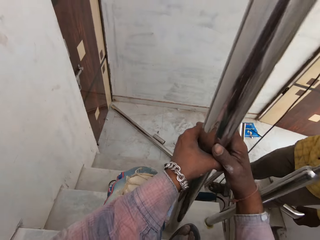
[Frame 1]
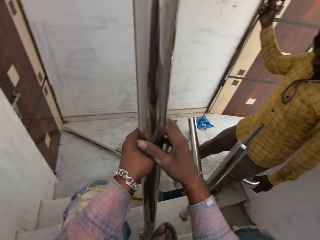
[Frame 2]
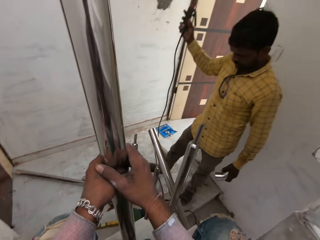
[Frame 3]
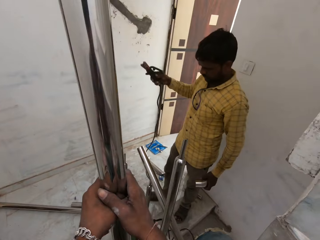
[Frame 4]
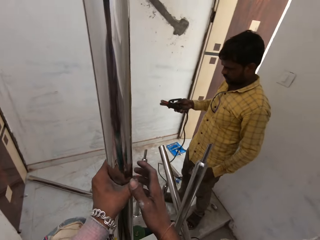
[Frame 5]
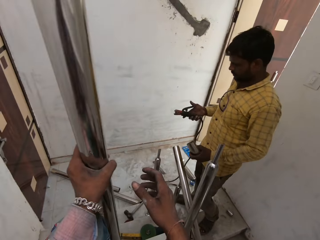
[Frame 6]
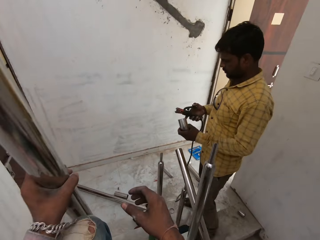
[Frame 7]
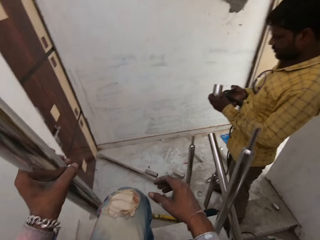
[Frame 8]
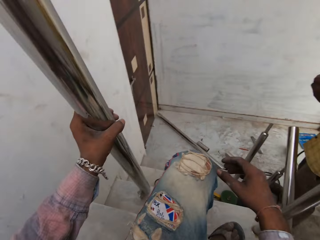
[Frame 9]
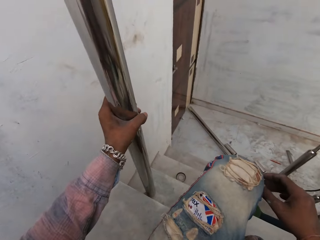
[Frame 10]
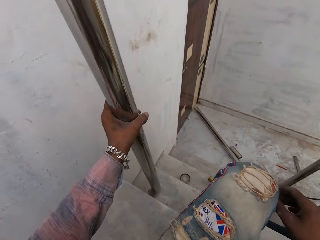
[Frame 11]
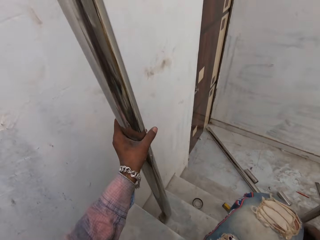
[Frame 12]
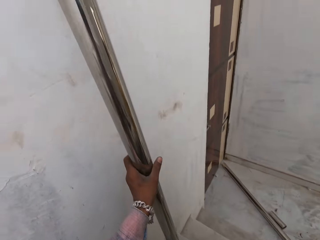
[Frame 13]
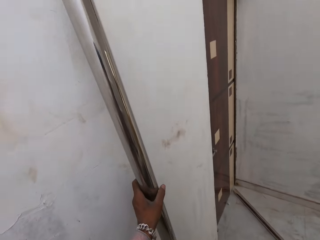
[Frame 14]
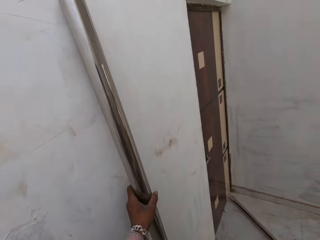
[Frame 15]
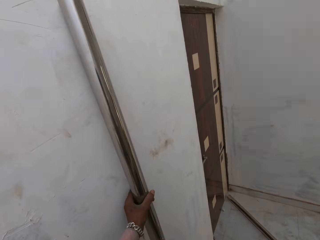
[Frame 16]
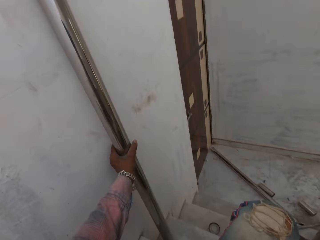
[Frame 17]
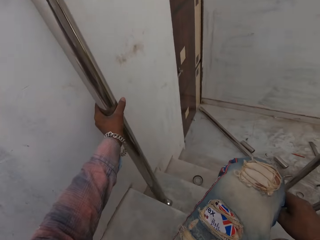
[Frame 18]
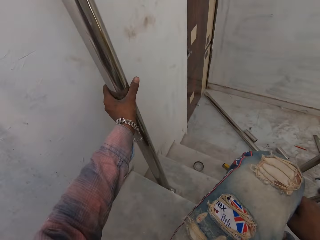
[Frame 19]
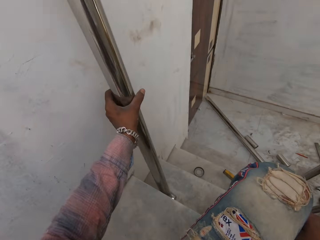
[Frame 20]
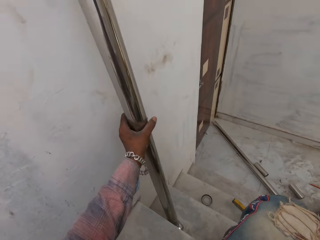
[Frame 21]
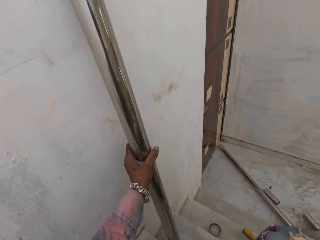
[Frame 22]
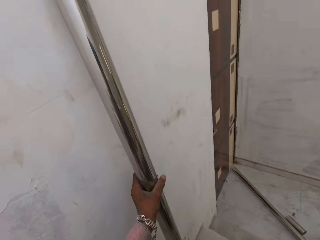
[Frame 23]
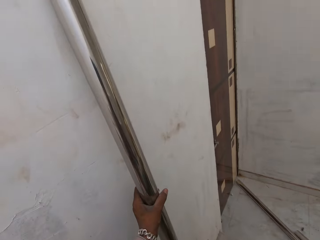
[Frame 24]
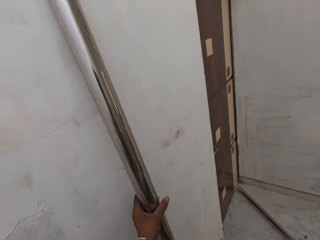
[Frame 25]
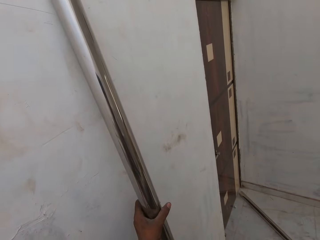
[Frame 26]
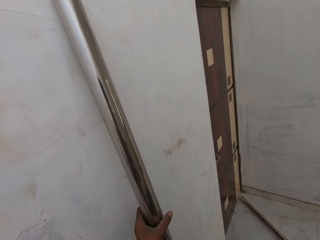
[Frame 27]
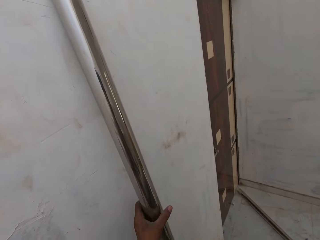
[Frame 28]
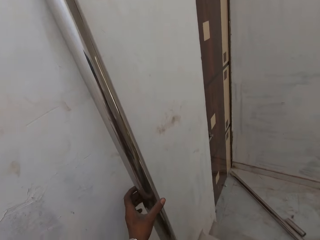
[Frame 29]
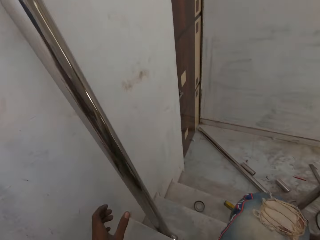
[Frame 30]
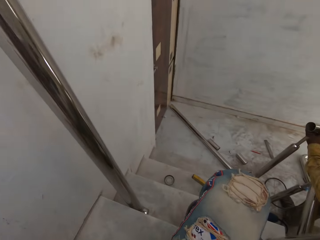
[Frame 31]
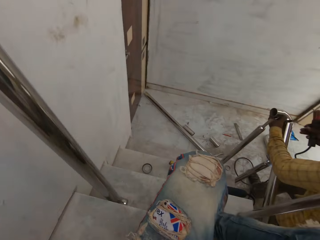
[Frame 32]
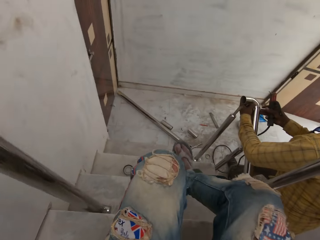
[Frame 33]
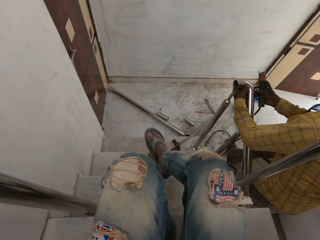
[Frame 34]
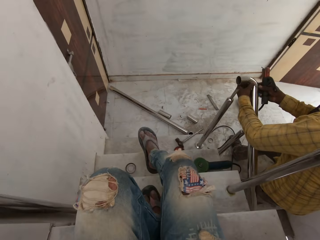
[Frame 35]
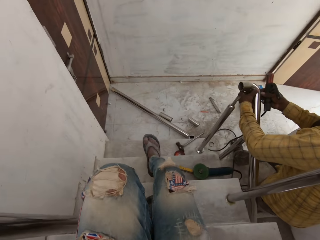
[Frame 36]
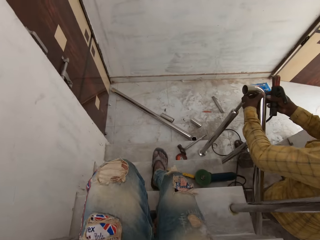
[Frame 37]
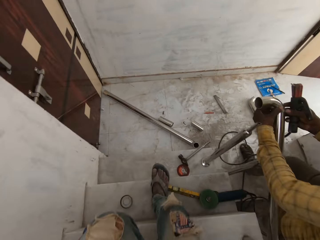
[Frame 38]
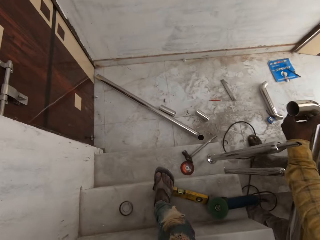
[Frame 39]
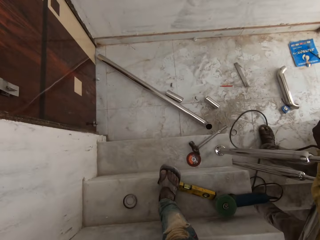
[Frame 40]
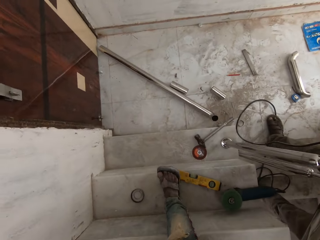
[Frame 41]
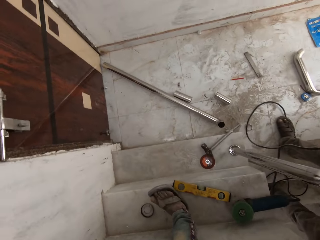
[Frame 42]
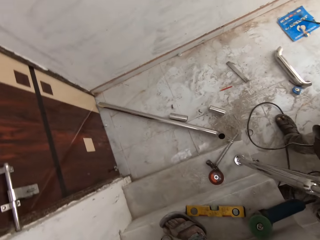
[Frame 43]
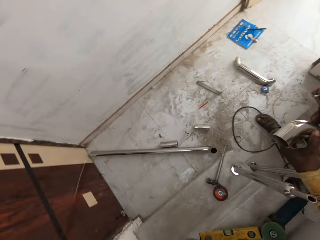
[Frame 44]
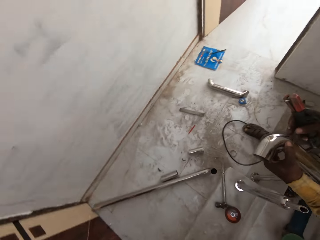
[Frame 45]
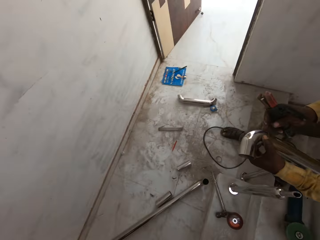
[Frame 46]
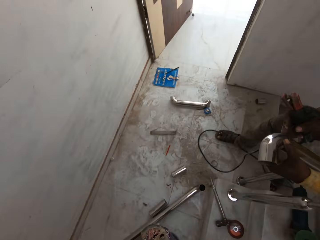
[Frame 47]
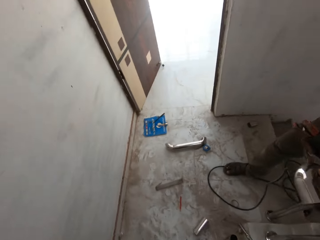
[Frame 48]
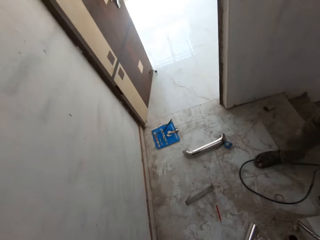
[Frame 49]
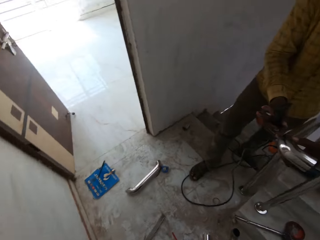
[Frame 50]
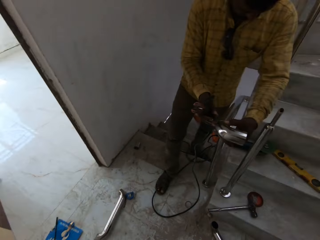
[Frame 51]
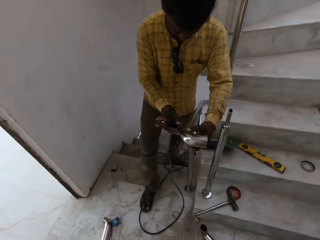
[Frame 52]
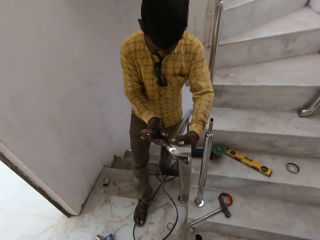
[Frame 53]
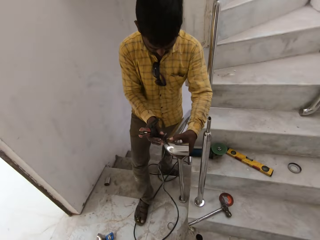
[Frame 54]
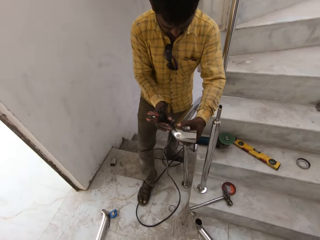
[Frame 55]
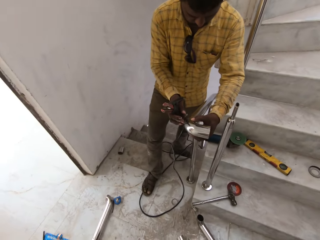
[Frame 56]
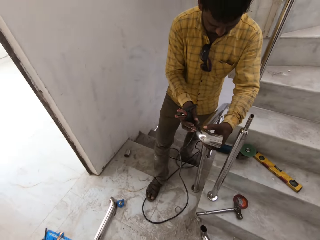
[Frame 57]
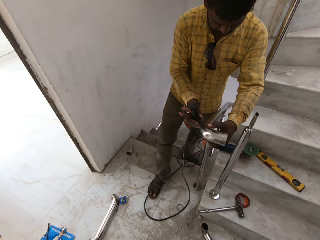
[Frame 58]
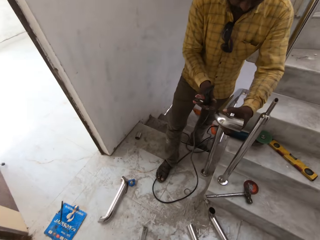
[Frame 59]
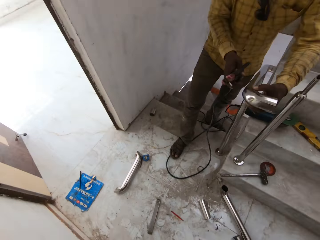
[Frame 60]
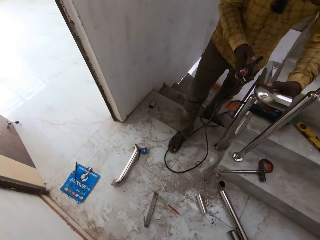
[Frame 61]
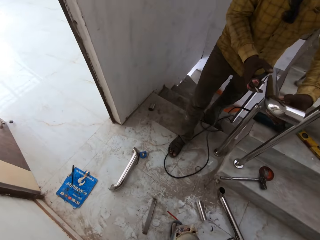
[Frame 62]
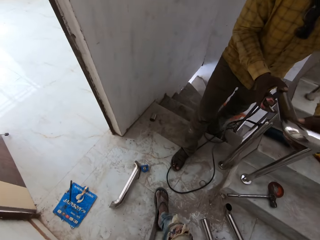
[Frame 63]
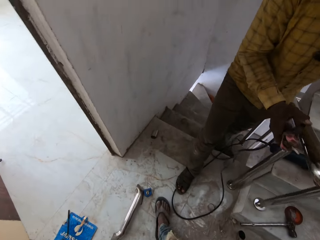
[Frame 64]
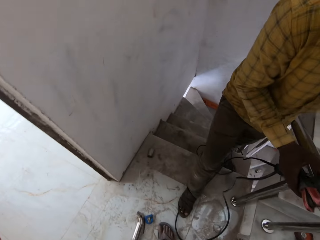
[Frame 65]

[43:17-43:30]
The camera wearer places the aluminum rod on a wall with his left hand. He looks around. The man holds the aluminum rod with both hands. The camera wearer stands up from the stairs. He walks in the room. He climbs down a flight of stairs.

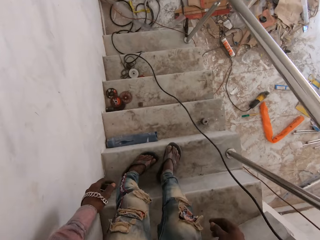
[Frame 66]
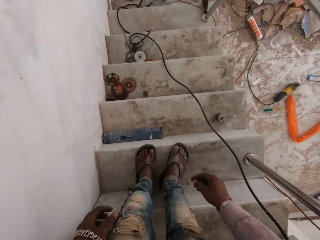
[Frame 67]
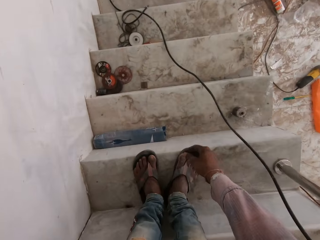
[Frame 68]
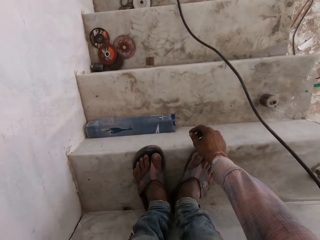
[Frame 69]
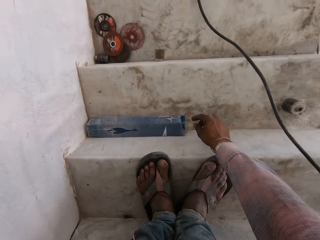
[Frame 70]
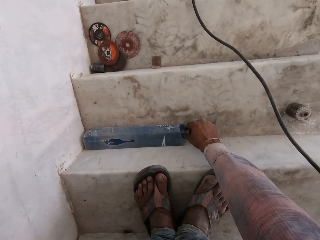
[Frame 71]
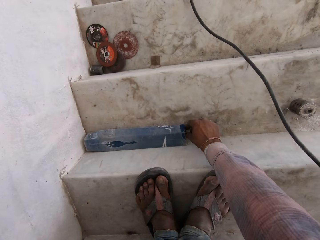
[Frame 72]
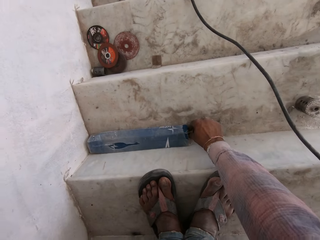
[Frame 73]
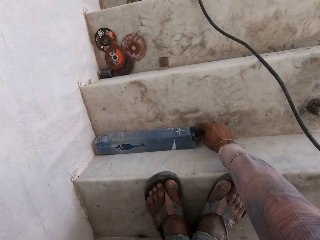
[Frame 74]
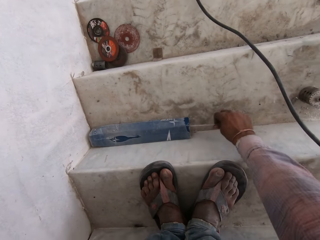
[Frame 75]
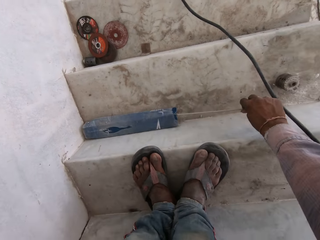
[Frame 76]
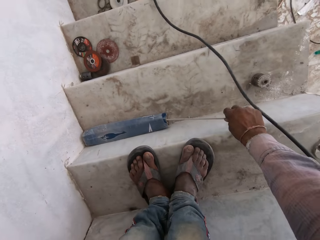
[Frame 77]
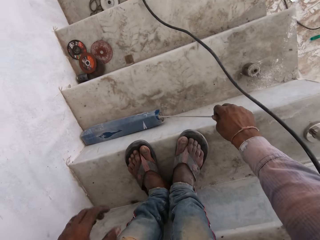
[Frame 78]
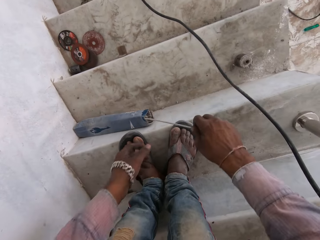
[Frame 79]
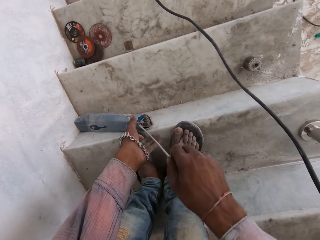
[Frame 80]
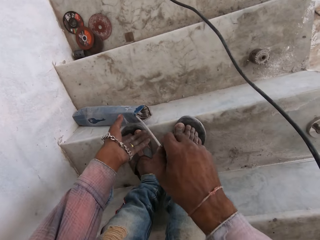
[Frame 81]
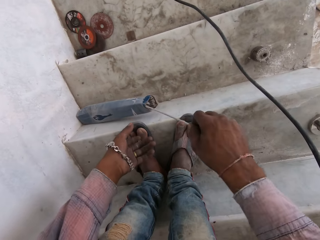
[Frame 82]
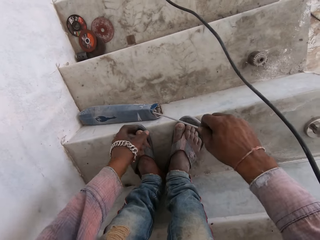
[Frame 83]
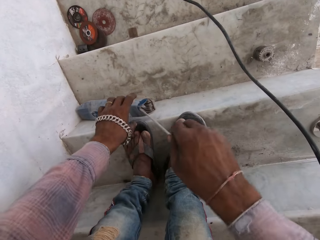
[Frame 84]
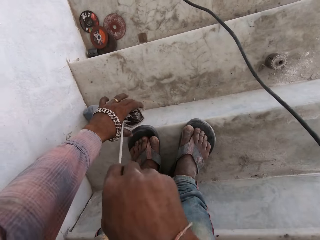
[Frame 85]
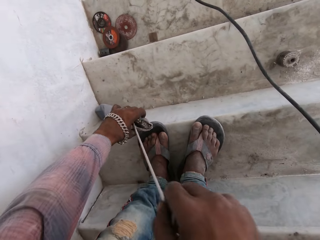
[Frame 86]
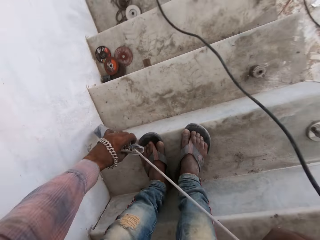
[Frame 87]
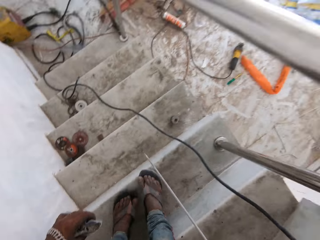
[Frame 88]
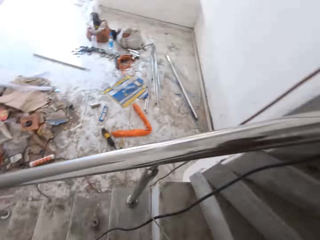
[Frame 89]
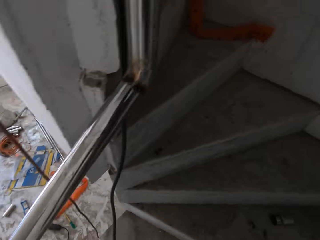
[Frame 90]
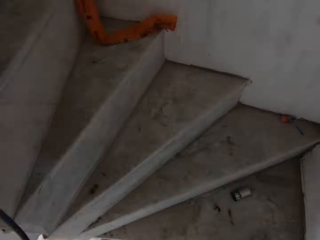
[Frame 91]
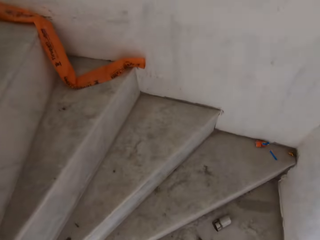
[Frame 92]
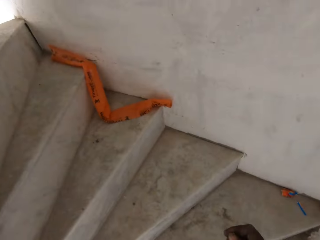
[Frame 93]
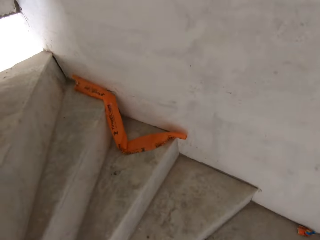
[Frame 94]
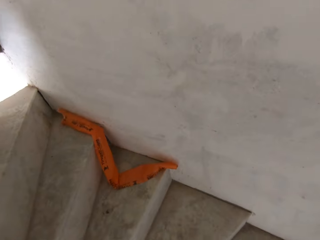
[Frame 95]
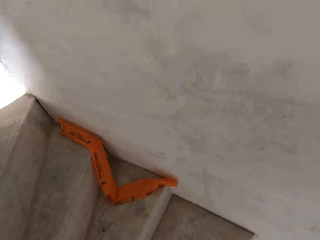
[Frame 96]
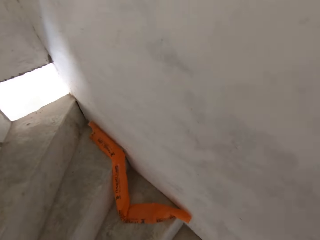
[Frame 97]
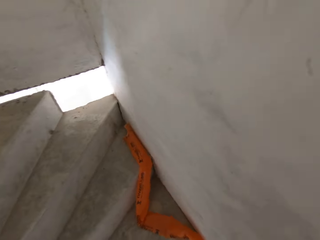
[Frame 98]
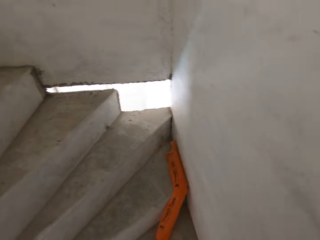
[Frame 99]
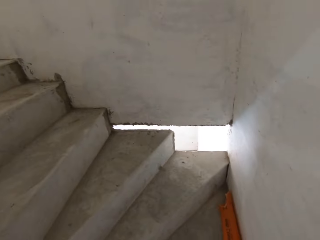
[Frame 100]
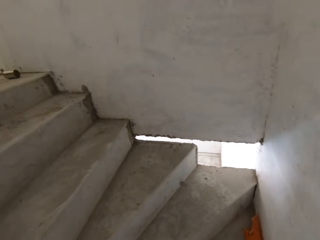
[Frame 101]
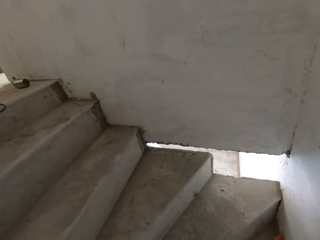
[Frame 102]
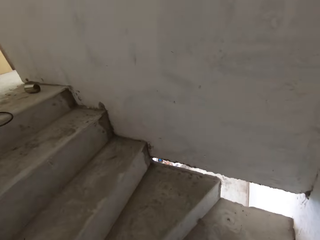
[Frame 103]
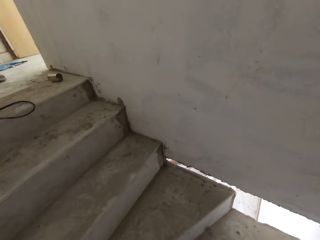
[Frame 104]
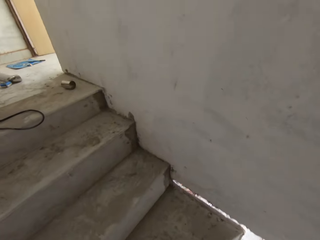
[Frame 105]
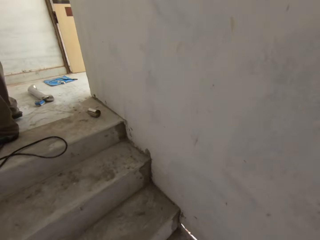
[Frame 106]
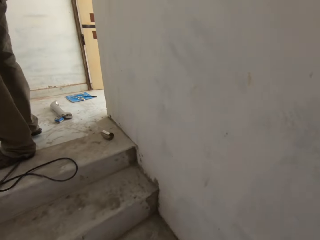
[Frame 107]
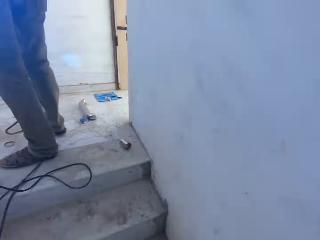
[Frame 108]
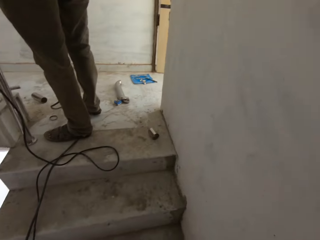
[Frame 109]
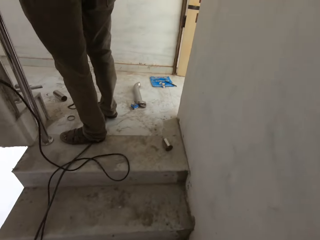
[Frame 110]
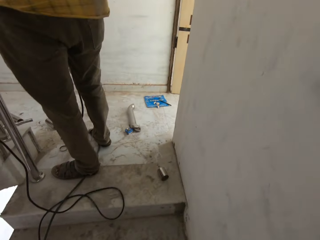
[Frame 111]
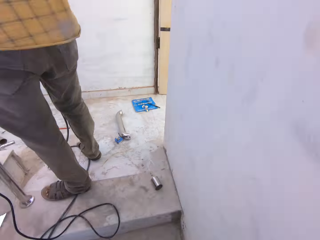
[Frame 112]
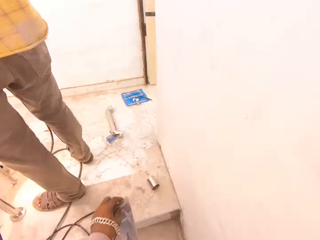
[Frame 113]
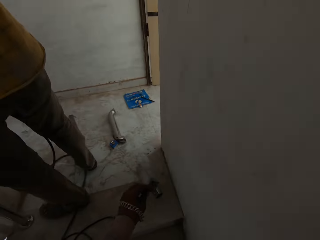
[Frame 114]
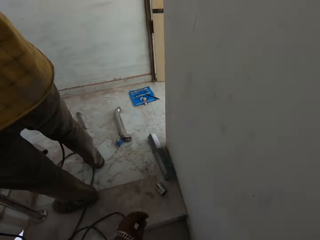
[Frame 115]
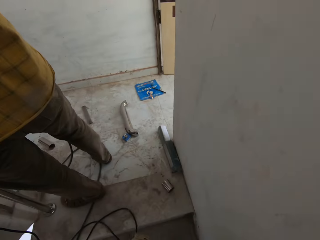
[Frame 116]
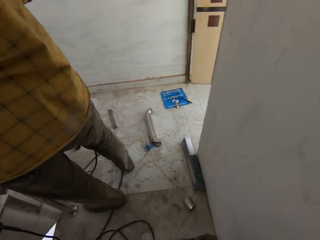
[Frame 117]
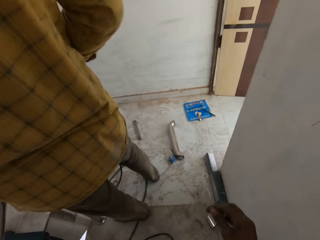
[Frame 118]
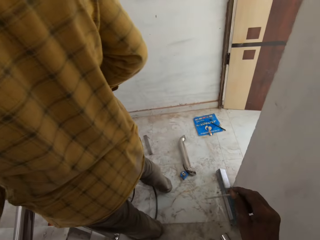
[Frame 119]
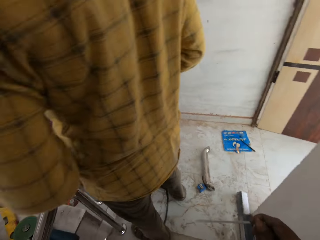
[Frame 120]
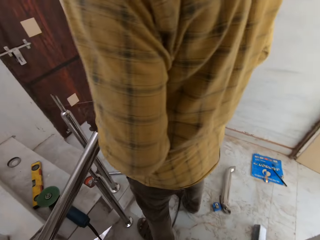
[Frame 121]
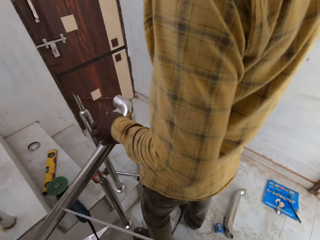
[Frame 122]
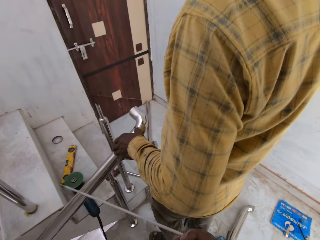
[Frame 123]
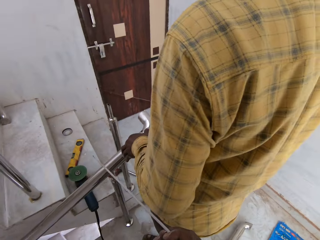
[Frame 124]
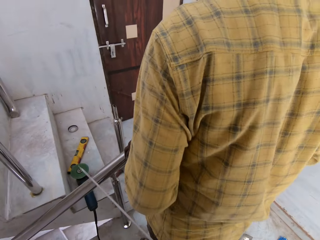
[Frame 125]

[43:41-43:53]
The camera wearer removes an electrode steel from a pack of electrode steel on the stairs with his right hand. He picks the pack of electrode steel from the ground with his left hand. He walks in the room. He climbs up a flight of stairs. He drops the pack of electrode steel on the ground with his left hand. He drags the metal rod on the floor.
